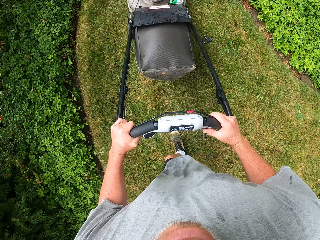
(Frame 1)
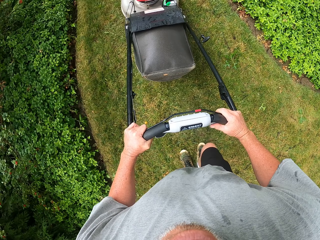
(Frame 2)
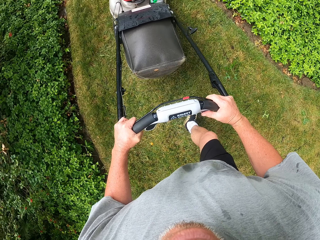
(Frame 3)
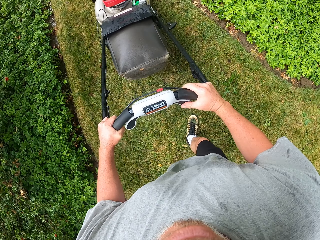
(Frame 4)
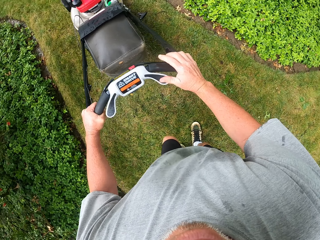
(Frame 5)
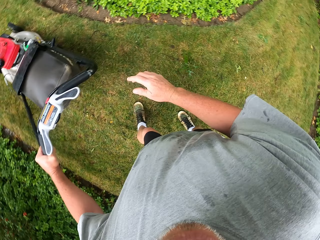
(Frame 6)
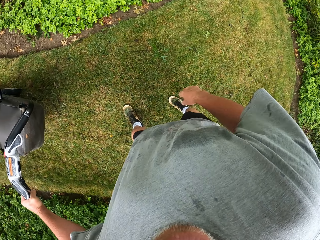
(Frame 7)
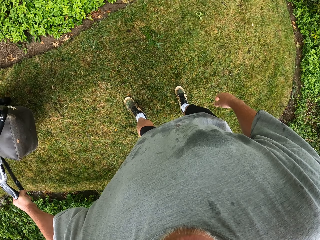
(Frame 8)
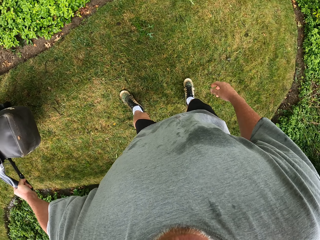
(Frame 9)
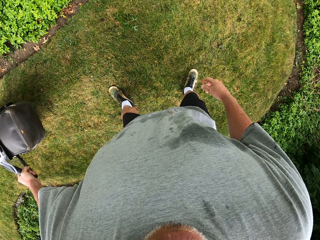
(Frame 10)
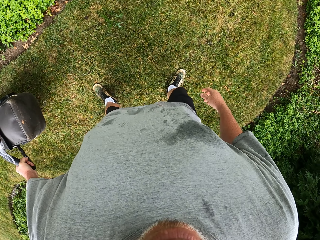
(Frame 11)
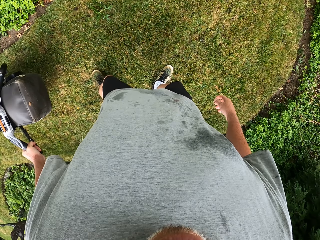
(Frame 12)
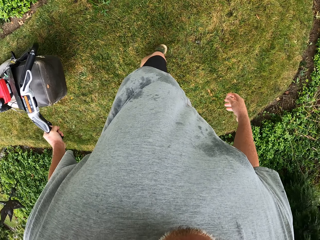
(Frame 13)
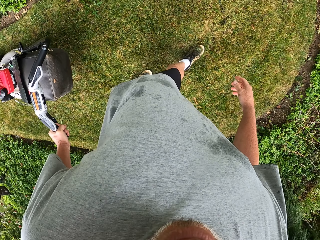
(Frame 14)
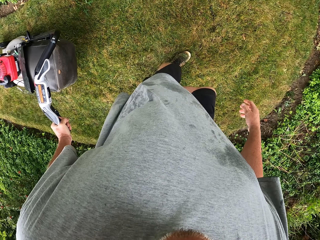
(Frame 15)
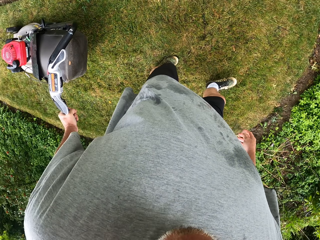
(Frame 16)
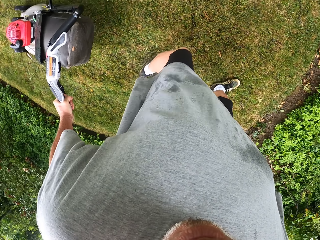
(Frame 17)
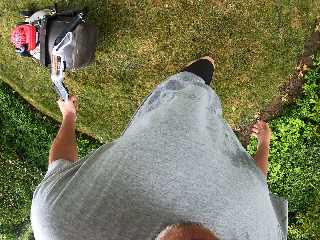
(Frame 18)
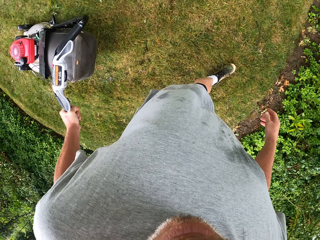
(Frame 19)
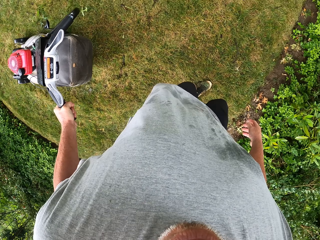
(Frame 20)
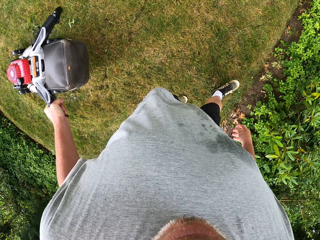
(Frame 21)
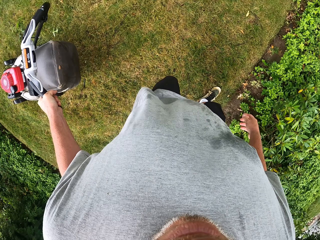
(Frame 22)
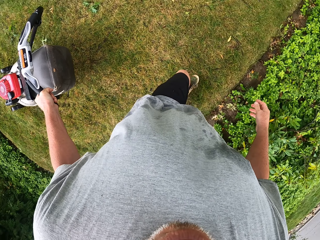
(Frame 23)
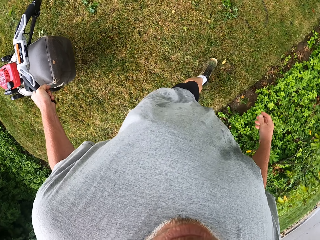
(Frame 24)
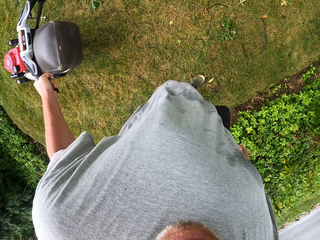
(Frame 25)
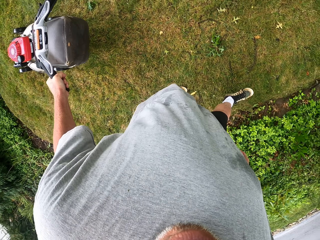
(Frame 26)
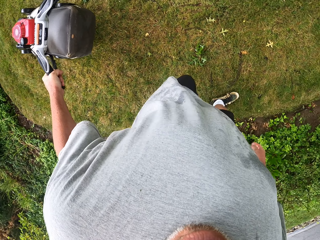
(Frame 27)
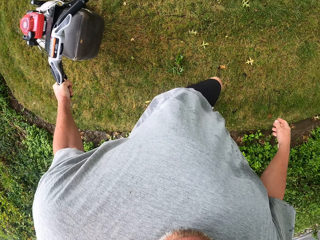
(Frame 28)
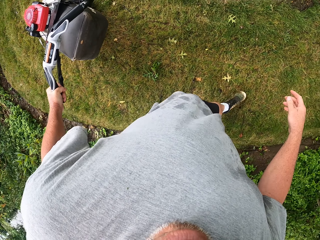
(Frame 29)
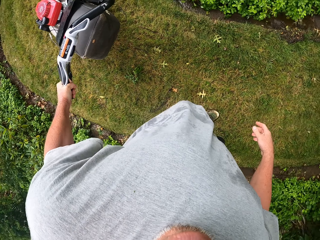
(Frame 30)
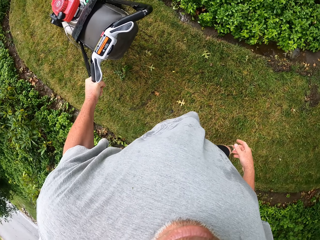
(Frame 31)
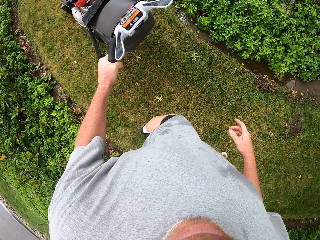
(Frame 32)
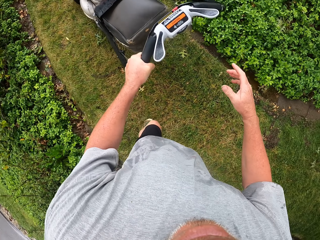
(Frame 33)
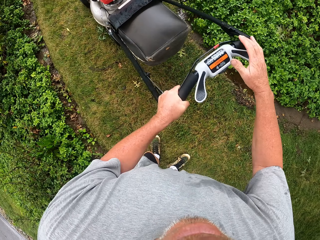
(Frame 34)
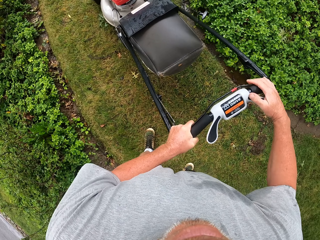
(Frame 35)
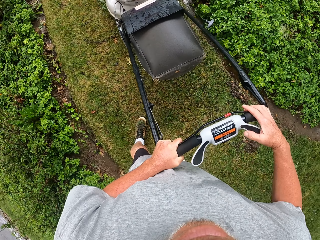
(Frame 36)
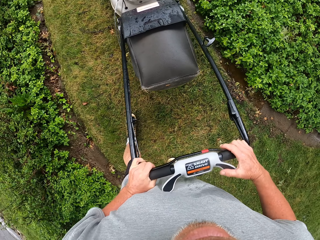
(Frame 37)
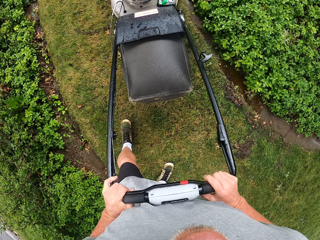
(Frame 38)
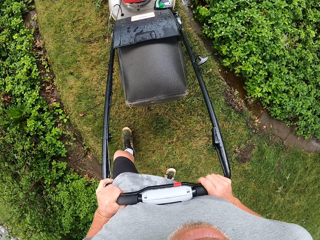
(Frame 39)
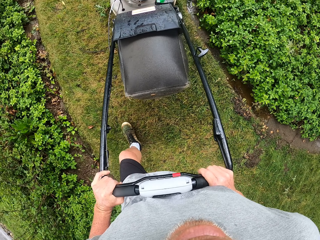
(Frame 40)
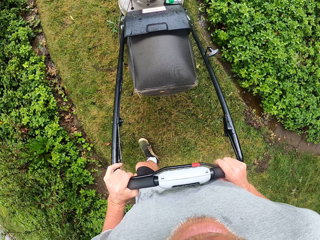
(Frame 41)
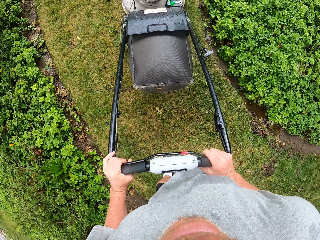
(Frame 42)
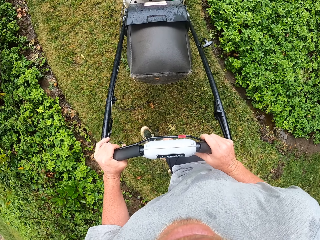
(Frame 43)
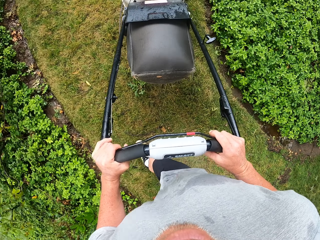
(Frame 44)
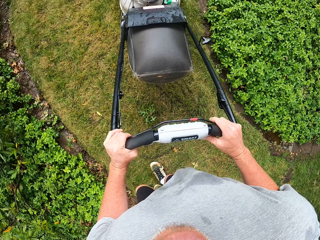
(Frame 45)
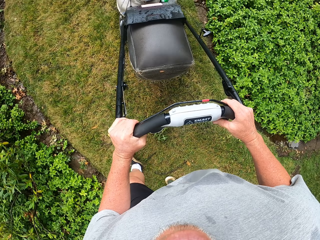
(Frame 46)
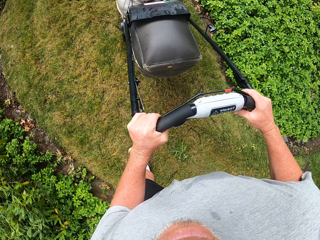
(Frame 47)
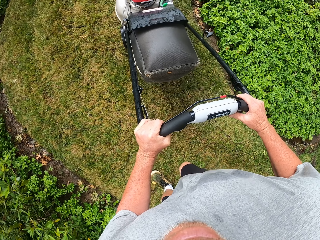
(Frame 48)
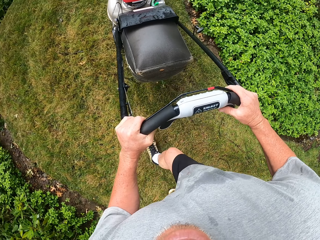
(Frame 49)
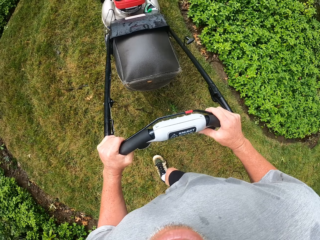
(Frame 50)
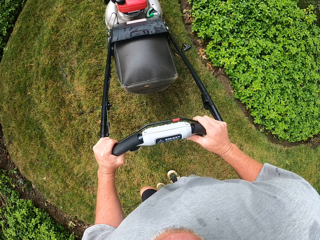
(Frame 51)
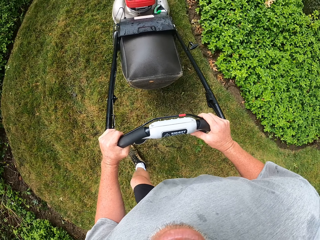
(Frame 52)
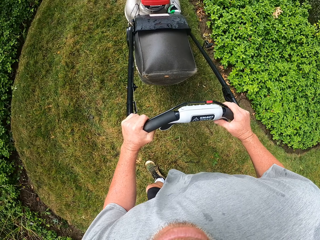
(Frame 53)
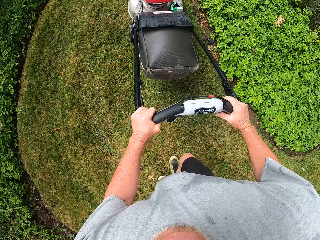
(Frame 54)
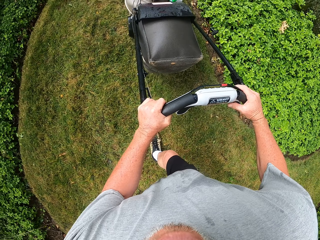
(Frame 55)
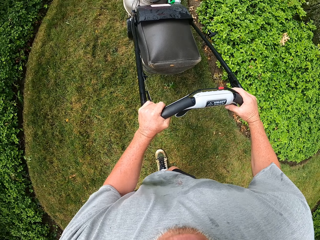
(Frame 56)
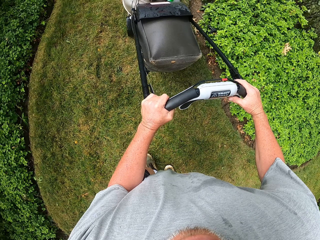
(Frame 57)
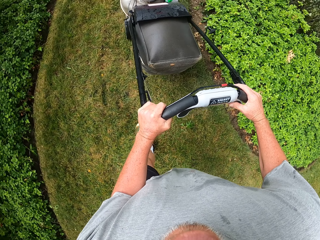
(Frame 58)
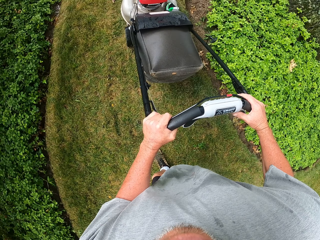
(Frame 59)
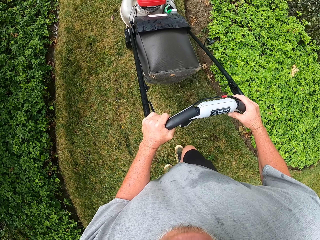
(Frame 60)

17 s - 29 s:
The camera wearer pulls the lawn mower on the grass. They push the lawn mower on the grass. They cut grass with the lawn mower.

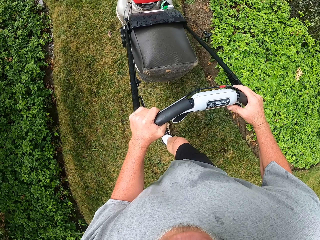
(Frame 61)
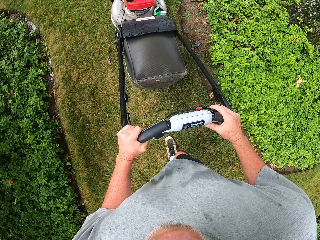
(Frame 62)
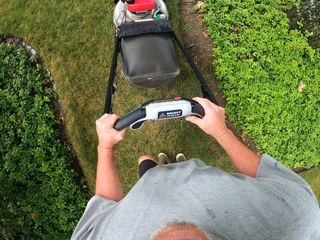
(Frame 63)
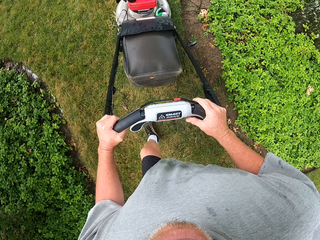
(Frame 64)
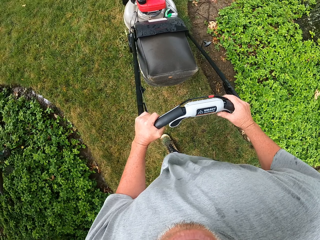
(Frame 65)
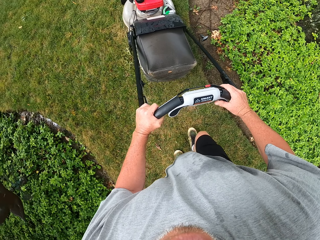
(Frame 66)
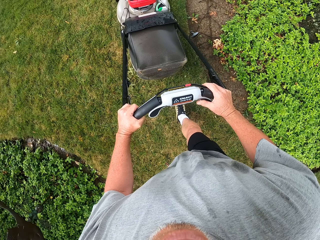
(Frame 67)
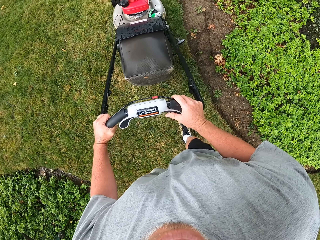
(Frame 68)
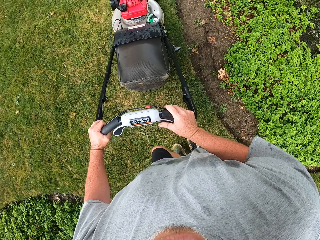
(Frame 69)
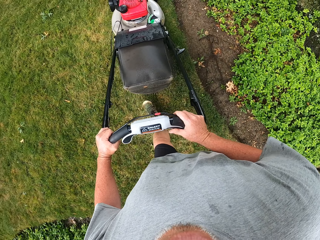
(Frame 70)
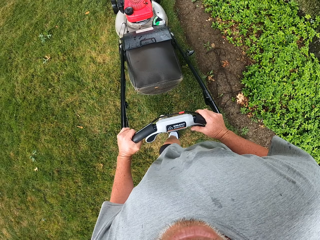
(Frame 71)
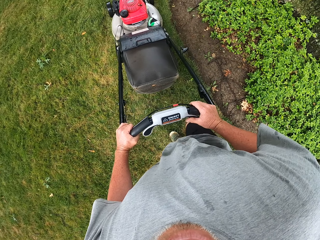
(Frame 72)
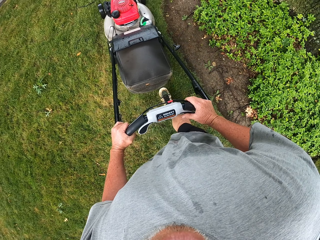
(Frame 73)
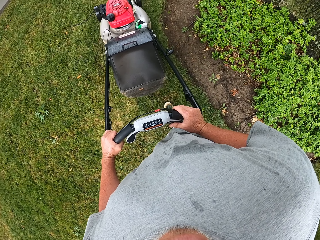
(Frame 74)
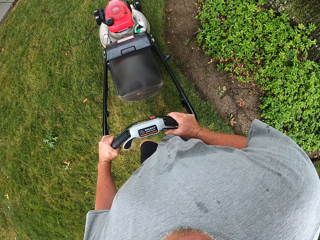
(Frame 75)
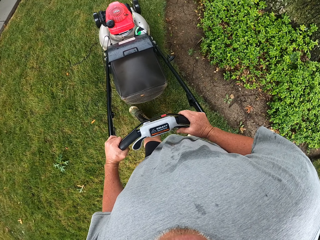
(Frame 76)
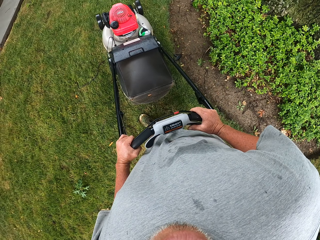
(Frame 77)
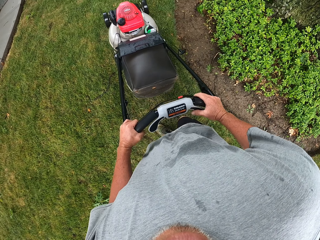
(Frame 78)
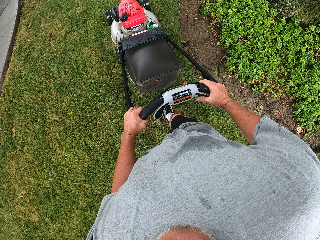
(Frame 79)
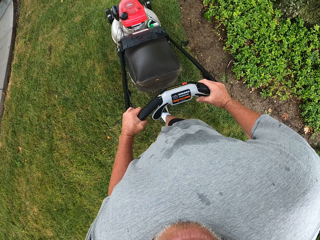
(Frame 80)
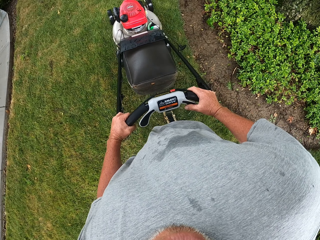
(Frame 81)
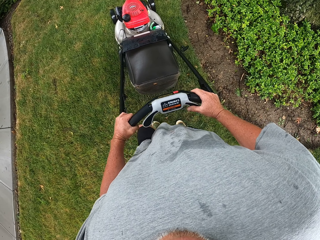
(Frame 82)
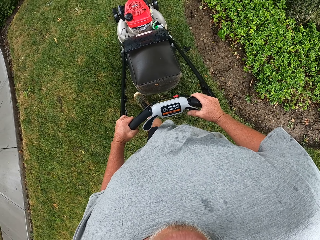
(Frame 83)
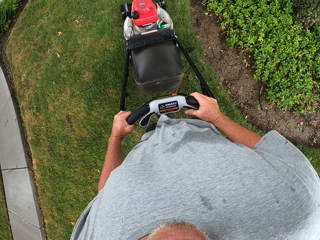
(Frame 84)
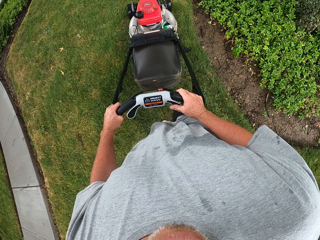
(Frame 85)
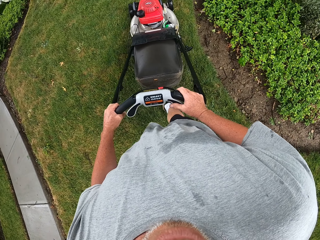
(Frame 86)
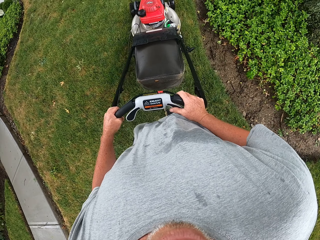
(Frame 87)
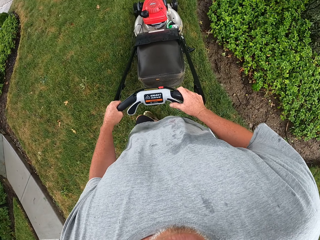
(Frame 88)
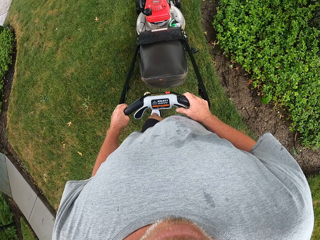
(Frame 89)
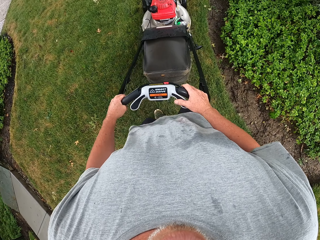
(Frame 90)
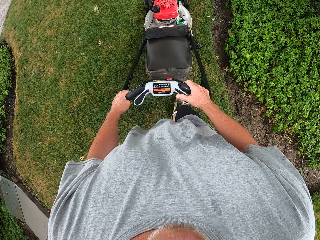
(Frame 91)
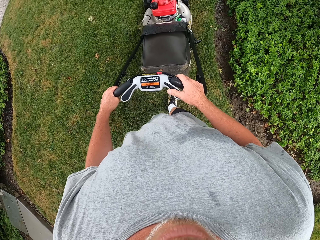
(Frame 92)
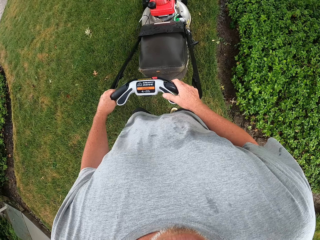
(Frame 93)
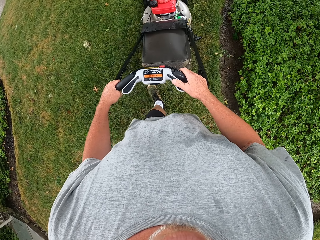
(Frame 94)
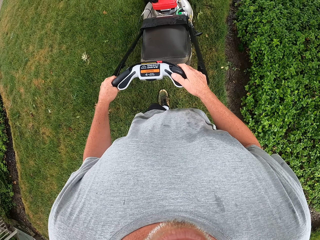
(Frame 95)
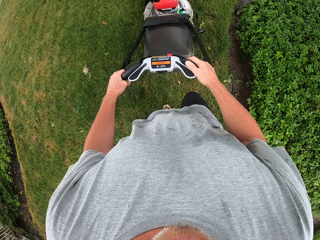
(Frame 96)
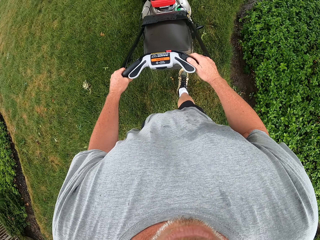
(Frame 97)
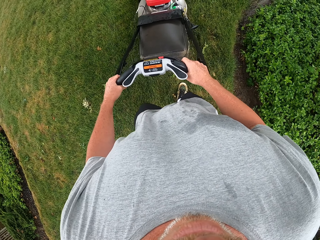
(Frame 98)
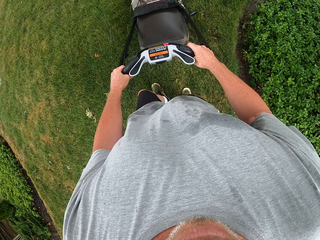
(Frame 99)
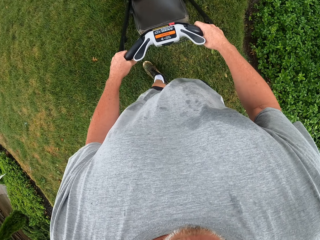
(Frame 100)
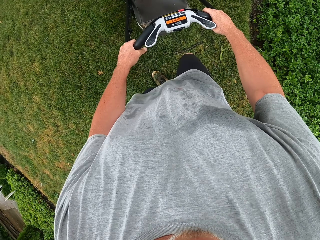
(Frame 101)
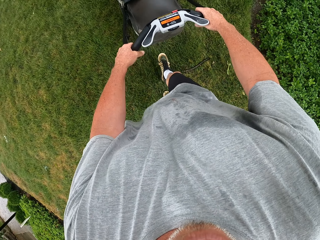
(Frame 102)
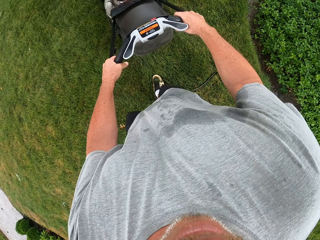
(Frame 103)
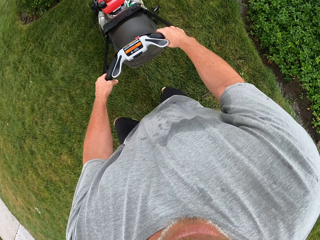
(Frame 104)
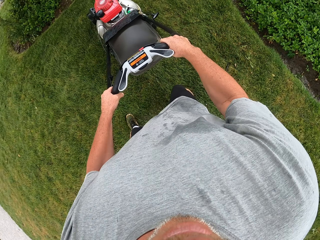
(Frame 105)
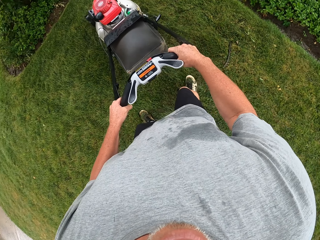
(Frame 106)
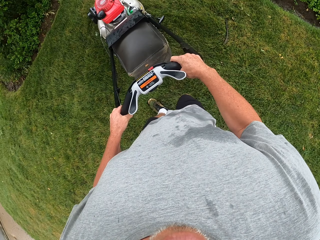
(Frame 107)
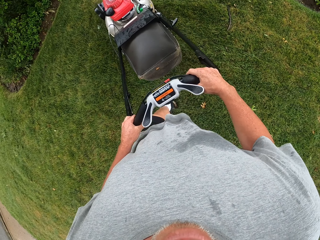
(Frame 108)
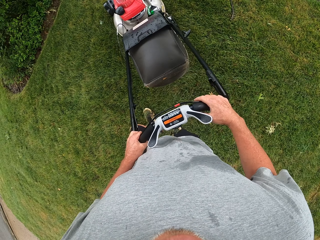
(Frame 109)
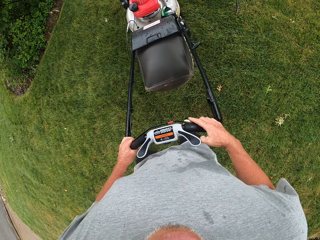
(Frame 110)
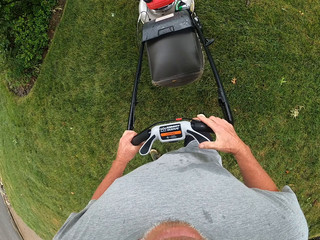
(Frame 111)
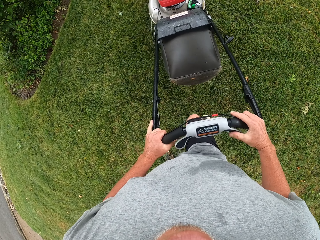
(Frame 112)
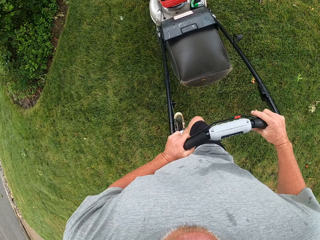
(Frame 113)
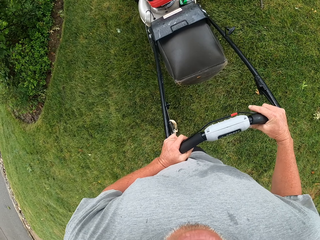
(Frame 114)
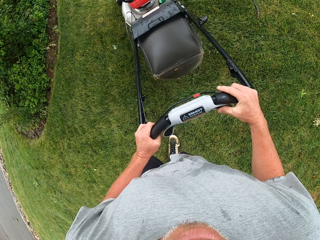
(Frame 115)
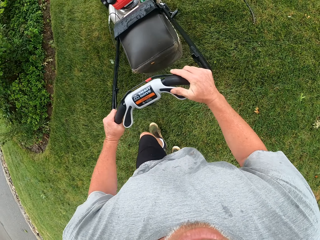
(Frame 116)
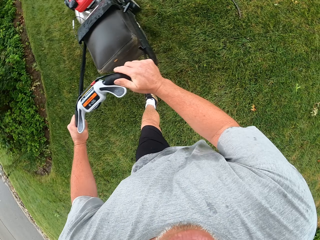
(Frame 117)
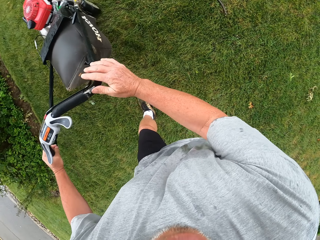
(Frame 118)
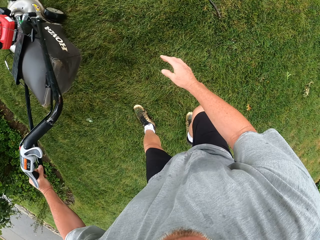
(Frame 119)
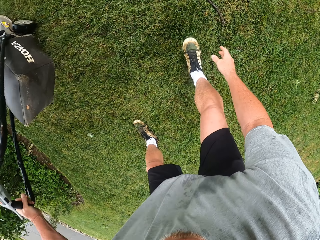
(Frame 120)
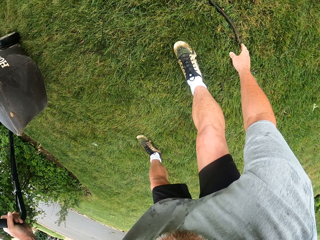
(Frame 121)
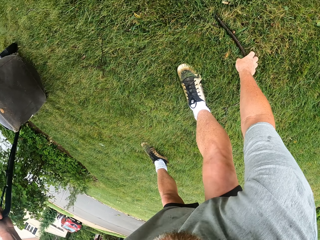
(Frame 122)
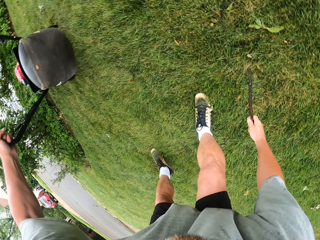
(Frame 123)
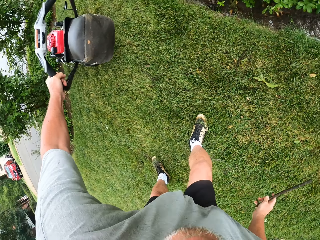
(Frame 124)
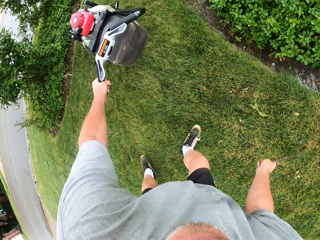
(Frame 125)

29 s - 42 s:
The camera wearer reverses the lawn mower. They cut grass with the lawn mower. They pick up a stick on the grass.
